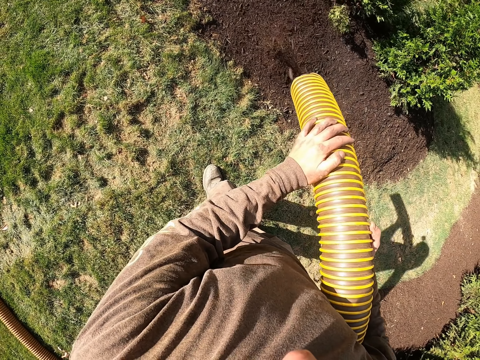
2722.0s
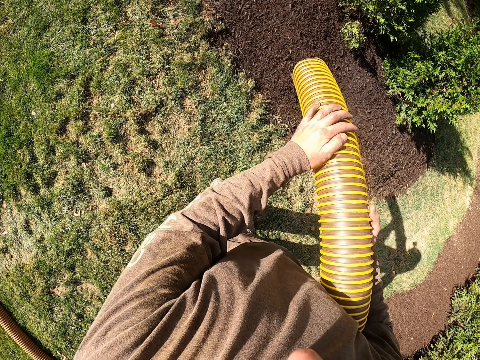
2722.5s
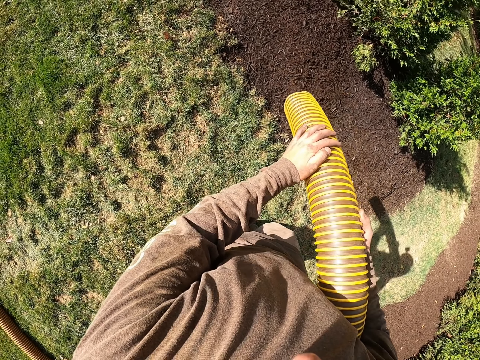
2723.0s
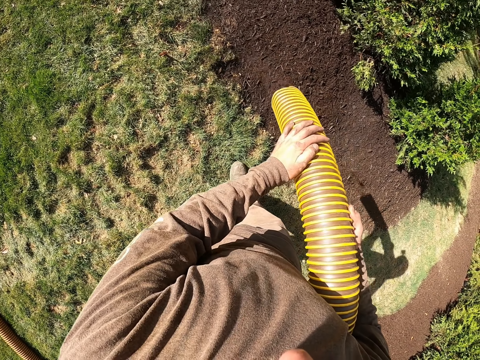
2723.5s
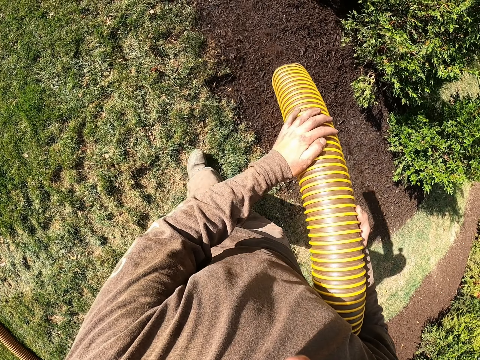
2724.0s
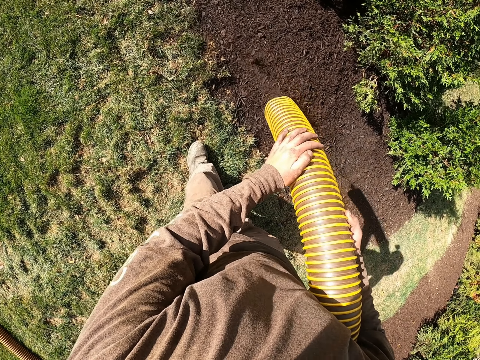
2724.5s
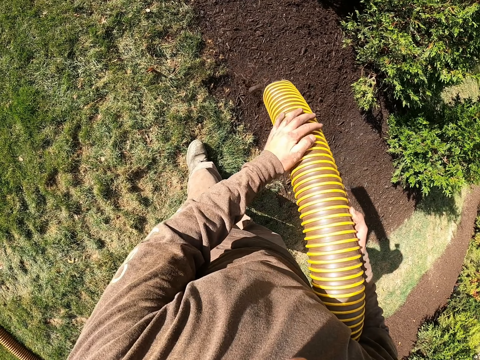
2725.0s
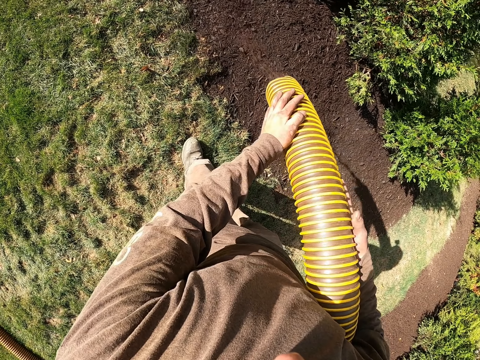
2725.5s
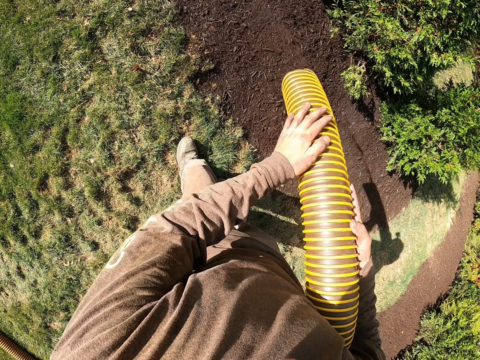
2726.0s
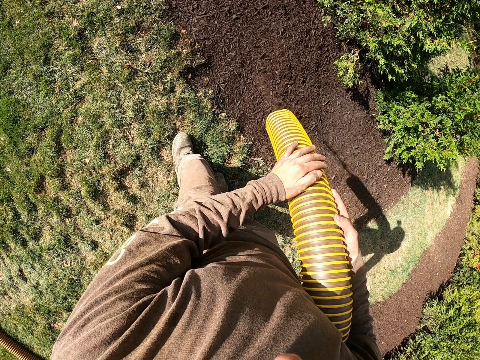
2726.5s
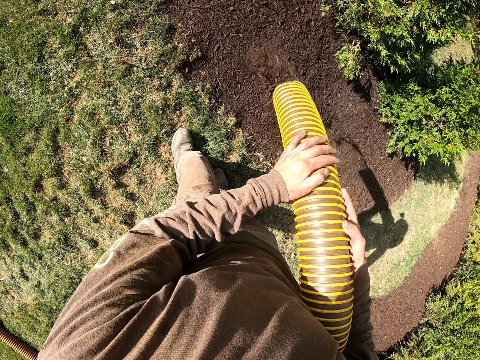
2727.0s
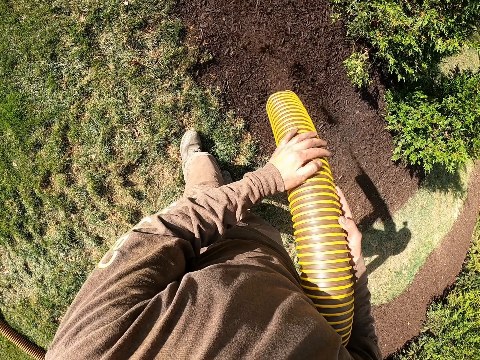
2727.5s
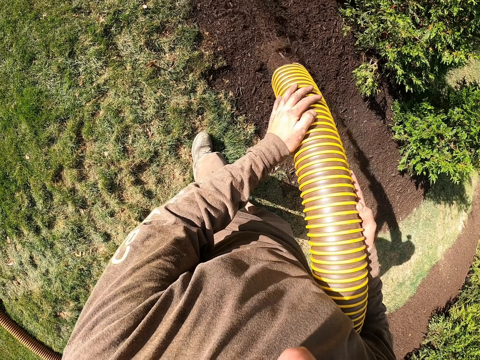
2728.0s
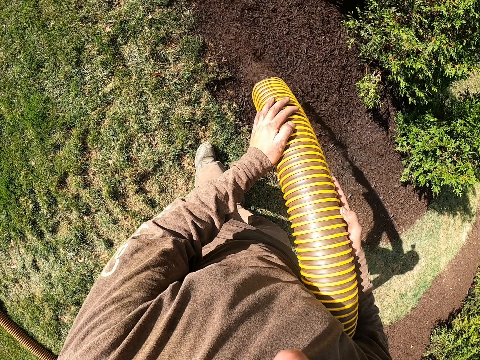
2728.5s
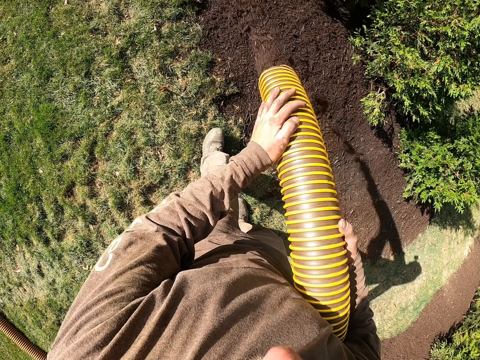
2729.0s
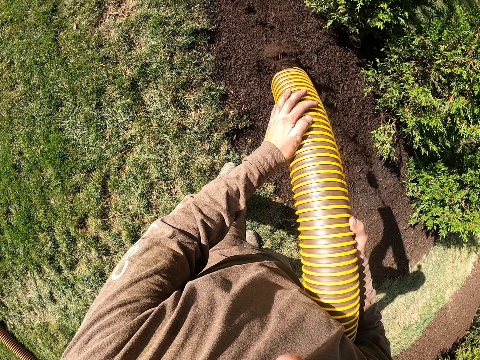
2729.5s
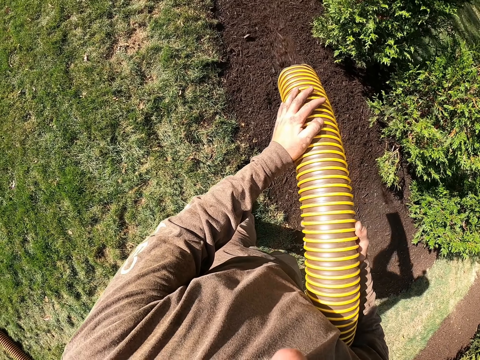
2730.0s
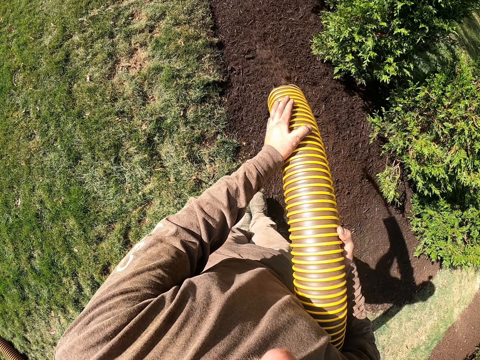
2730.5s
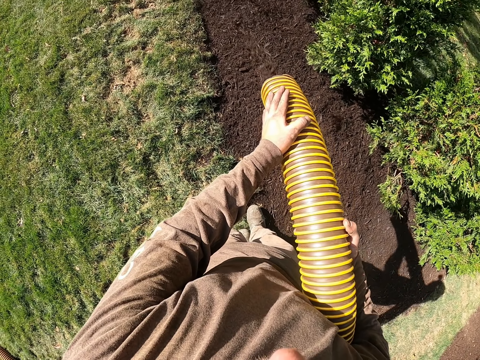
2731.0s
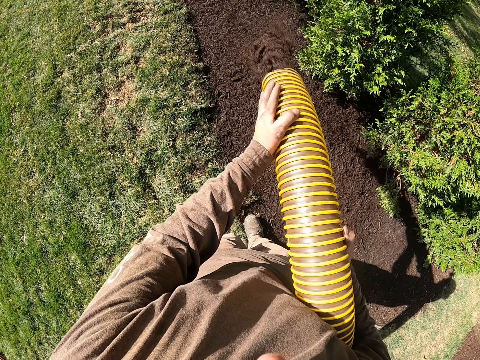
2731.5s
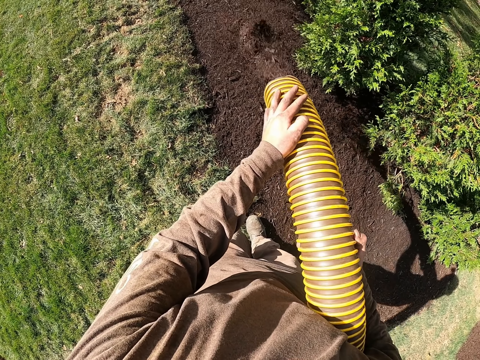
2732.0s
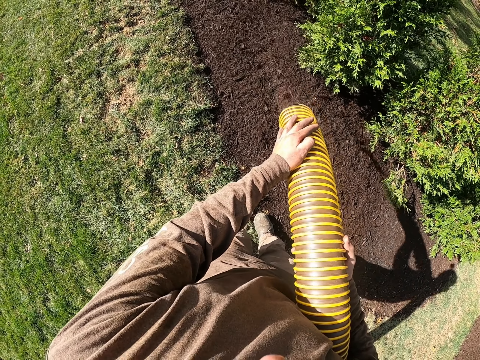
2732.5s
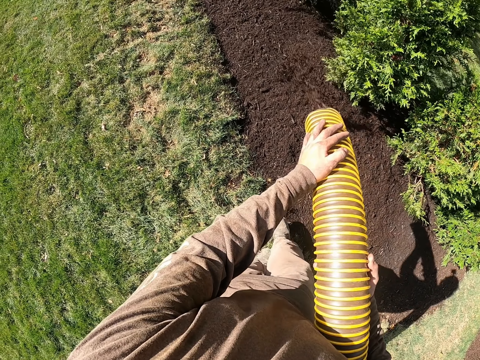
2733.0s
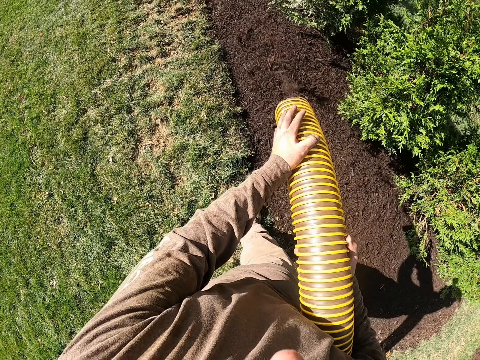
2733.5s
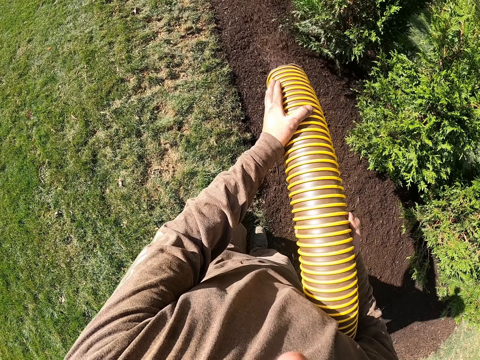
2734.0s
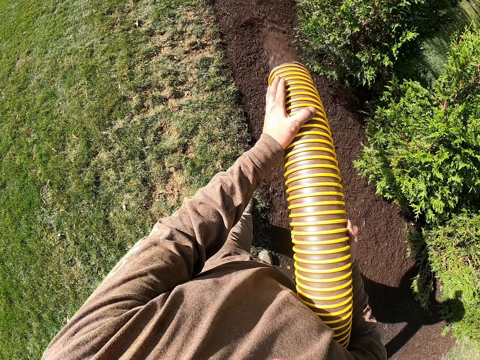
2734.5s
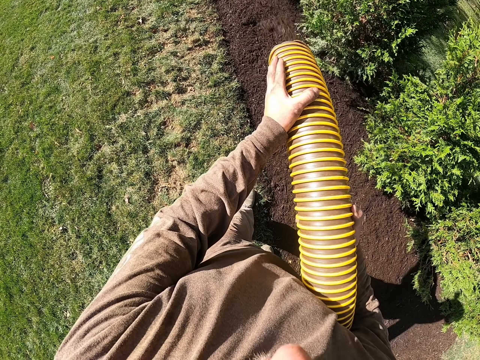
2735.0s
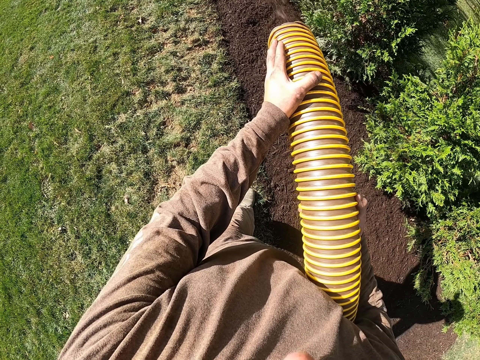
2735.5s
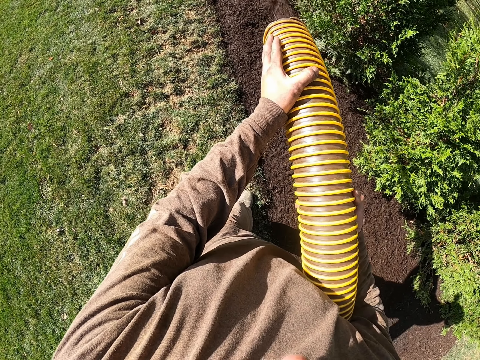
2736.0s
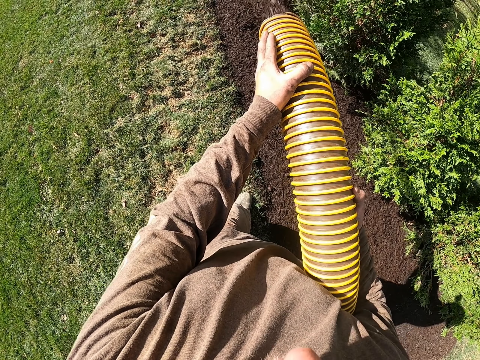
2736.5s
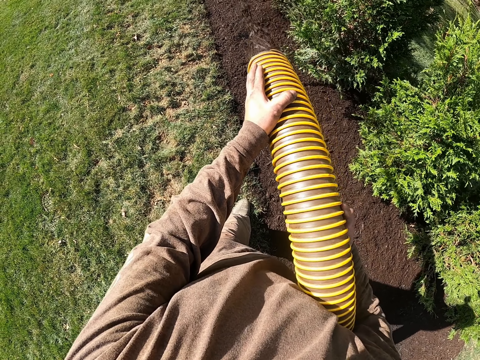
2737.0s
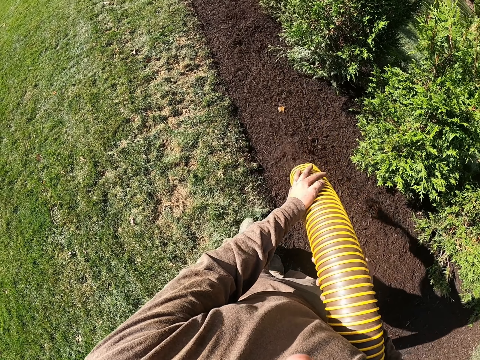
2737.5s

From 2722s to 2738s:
The camera wearer moves around the pipe. They move forward. They move around the pipe again. They shake the pipe and sprinkle manure on the plants. They move around the pipe repeatedly.

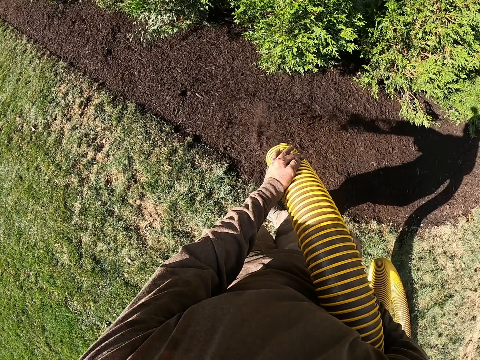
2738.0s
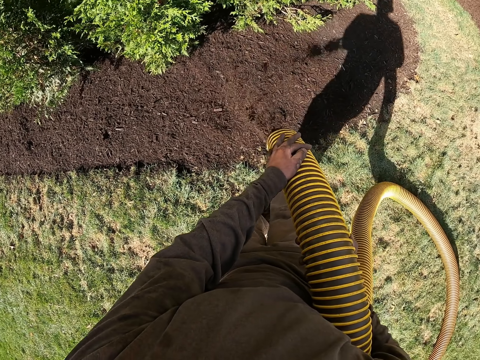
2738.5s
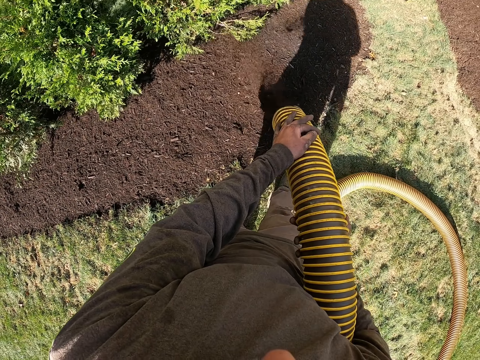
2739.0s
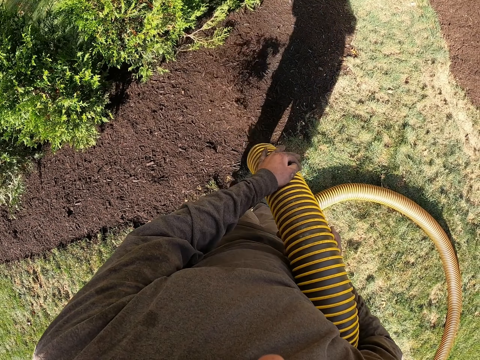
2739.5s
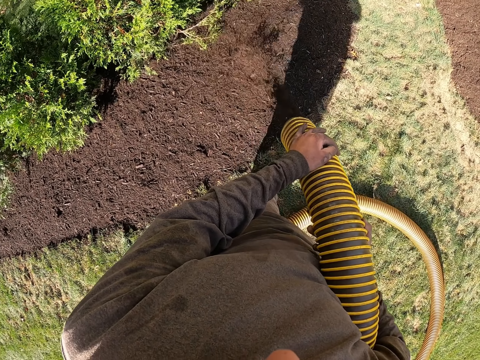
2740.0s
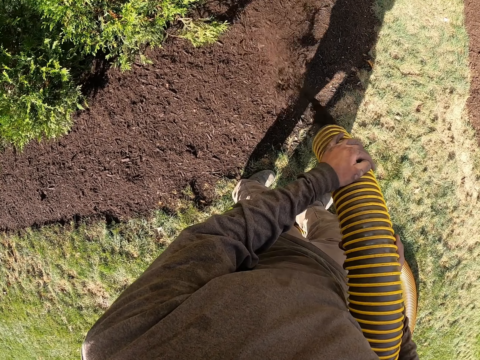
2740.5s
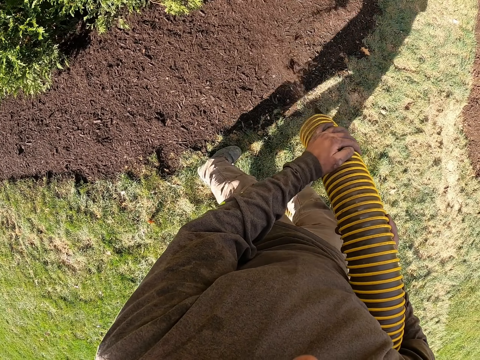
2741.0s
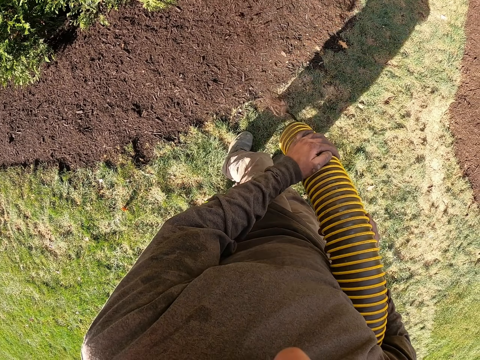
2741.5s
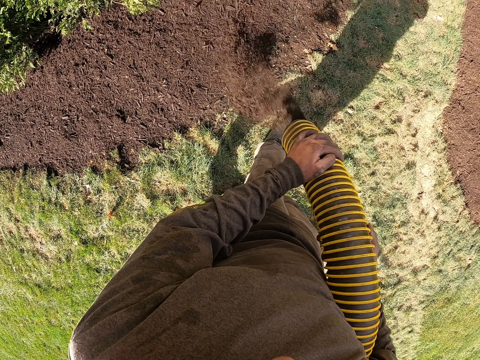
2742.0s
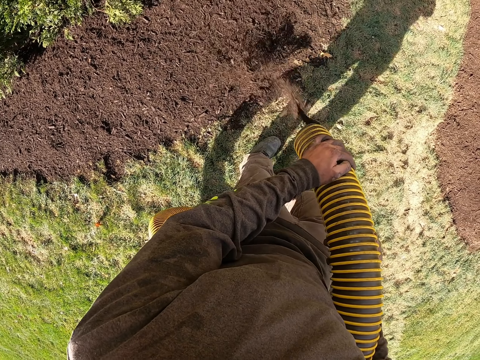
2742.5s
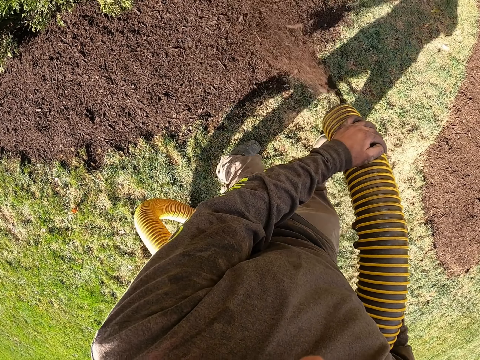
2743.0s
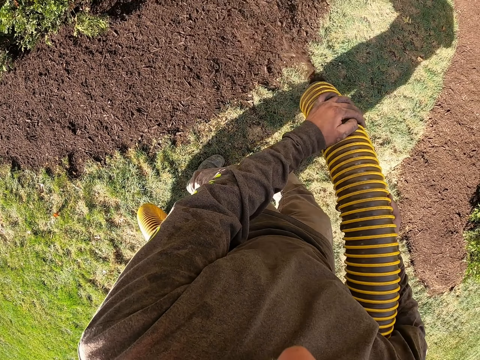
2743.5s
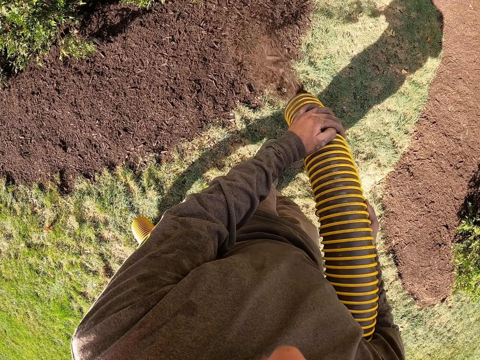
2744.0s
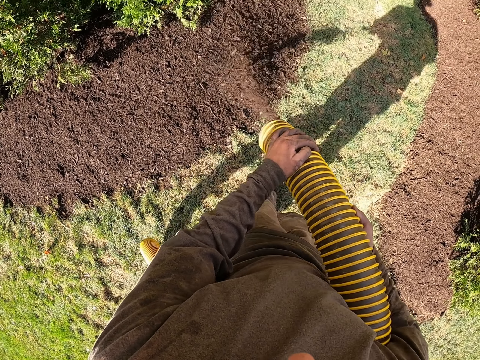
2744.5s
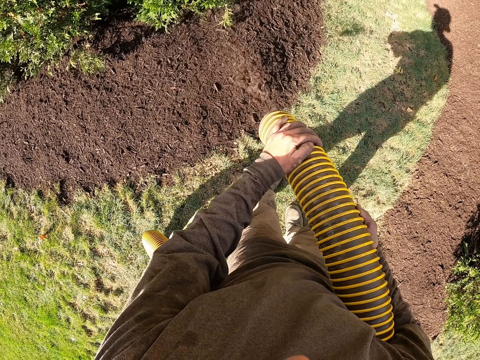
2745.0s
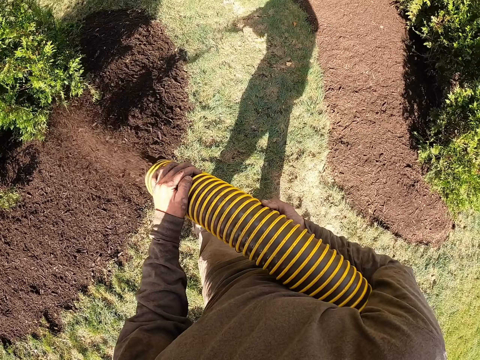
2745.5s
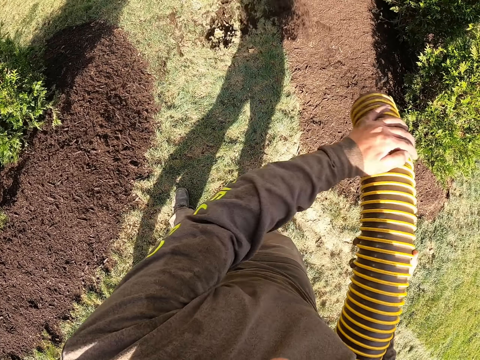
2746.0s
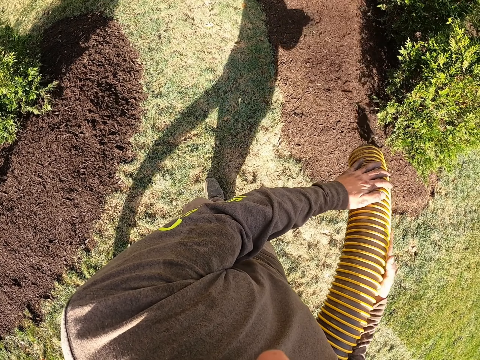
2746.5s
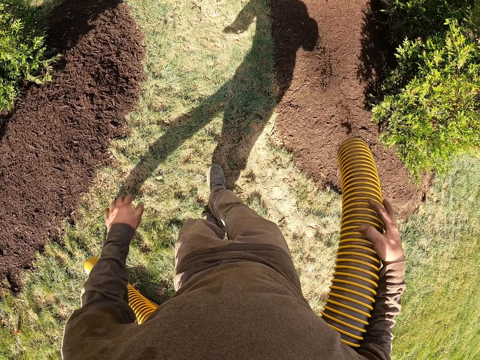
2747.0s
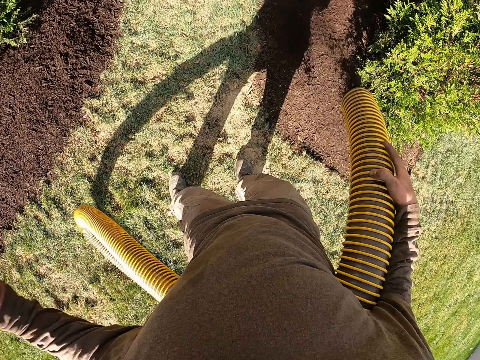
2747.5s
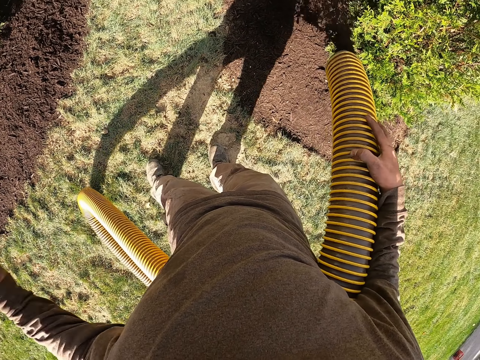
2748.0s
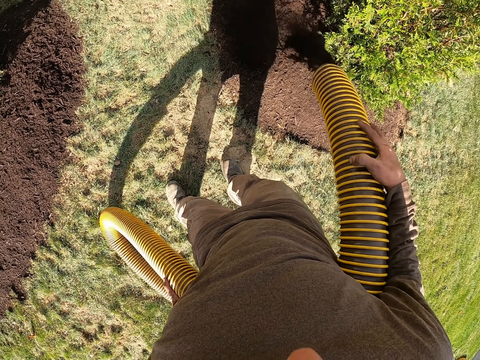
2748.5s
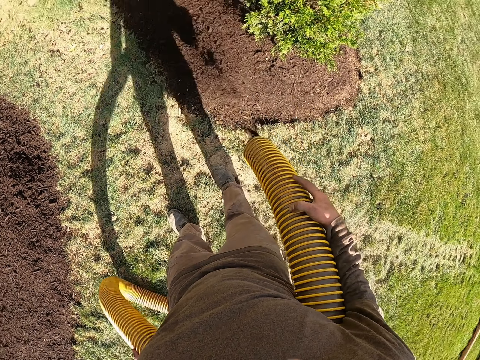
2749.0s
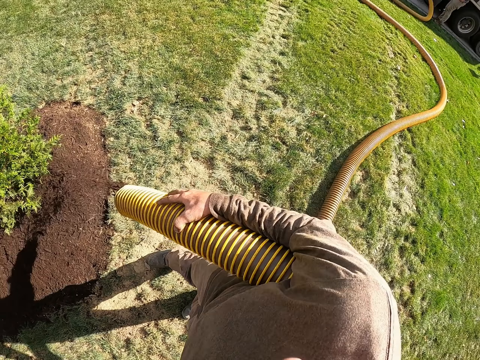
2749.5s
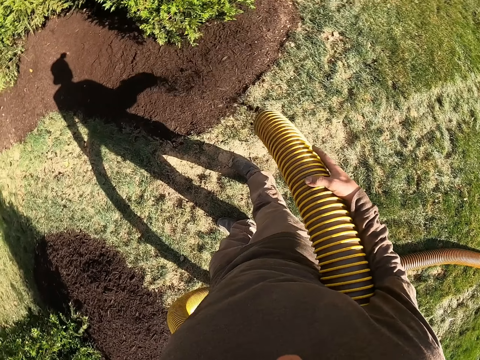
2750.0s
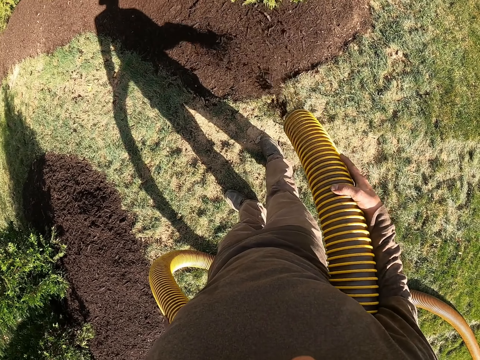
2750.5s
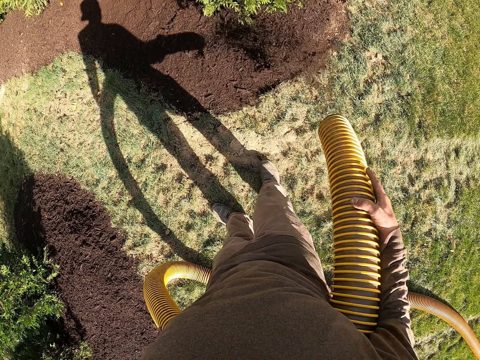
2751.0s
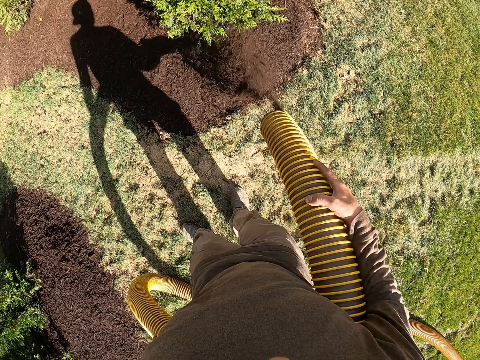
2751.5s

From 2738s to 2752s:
The camera wearer moves around the pipe repeatedly. They turn to the left. They sprinkle manure on the plants. They hold the pipe with the right hand. They look around.
